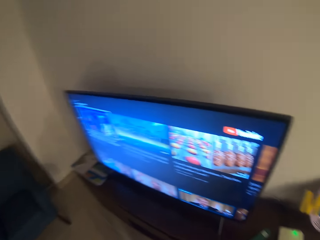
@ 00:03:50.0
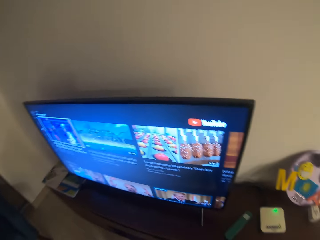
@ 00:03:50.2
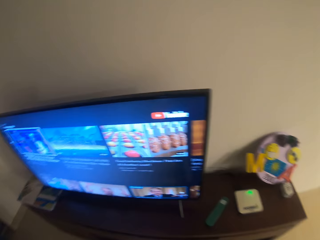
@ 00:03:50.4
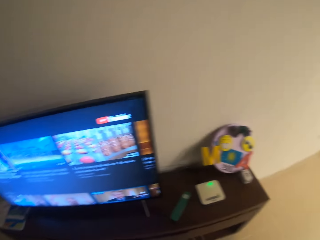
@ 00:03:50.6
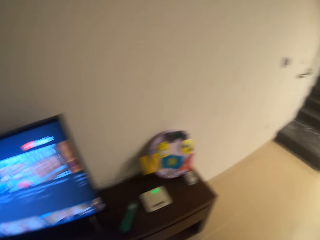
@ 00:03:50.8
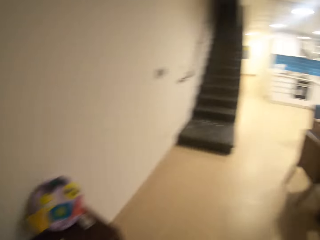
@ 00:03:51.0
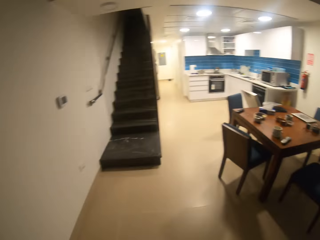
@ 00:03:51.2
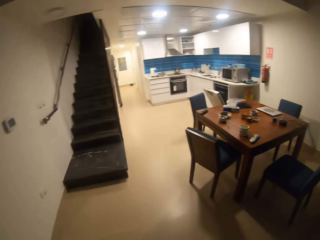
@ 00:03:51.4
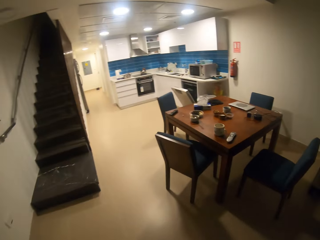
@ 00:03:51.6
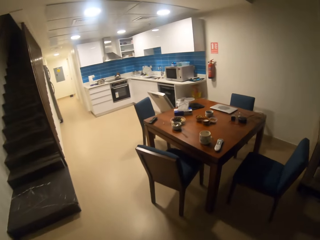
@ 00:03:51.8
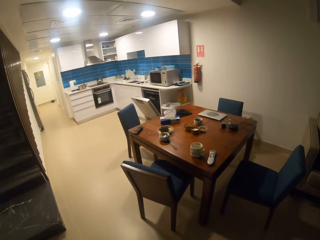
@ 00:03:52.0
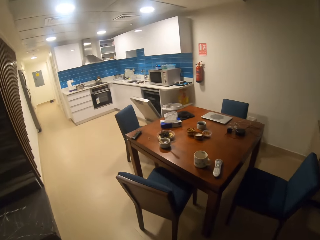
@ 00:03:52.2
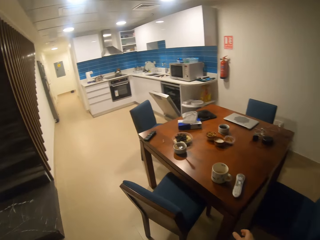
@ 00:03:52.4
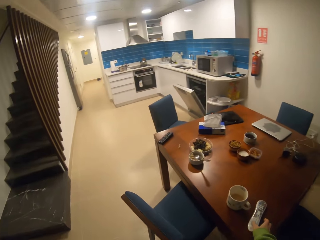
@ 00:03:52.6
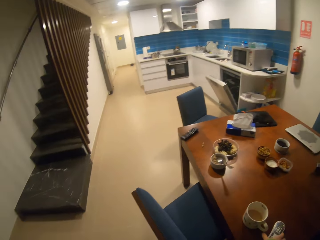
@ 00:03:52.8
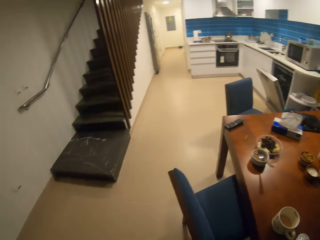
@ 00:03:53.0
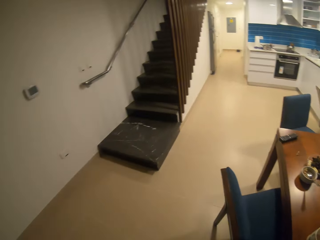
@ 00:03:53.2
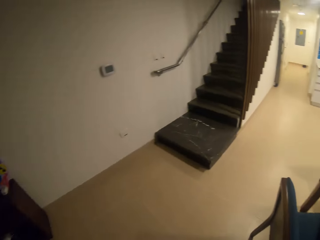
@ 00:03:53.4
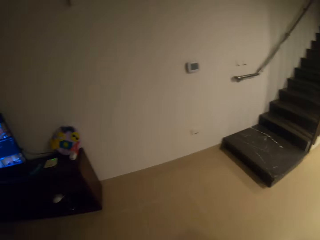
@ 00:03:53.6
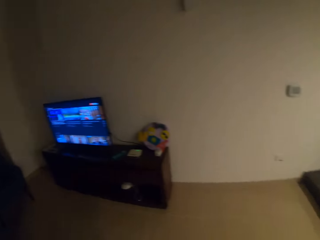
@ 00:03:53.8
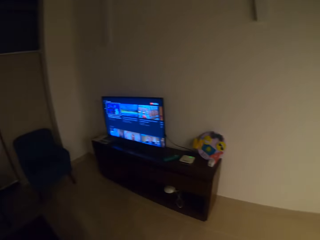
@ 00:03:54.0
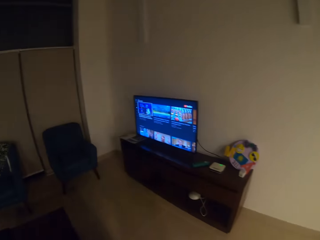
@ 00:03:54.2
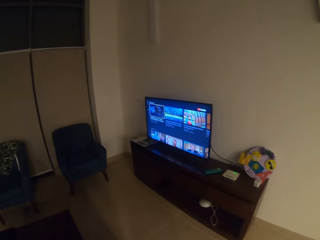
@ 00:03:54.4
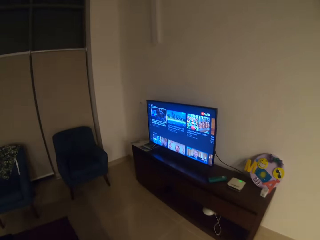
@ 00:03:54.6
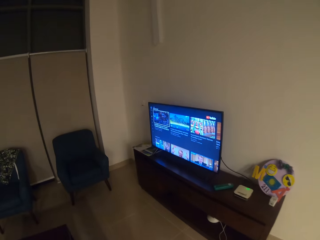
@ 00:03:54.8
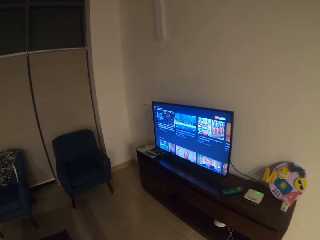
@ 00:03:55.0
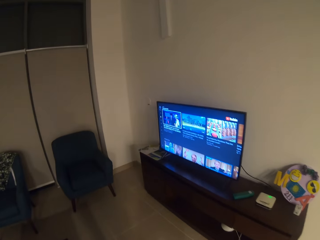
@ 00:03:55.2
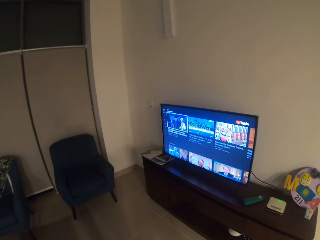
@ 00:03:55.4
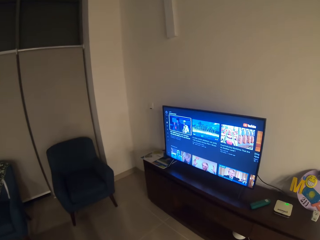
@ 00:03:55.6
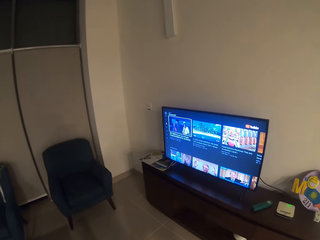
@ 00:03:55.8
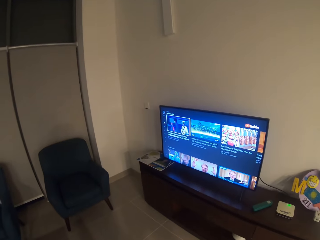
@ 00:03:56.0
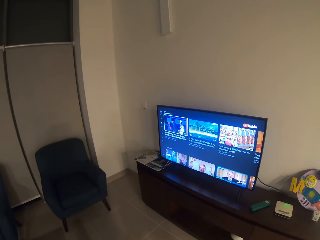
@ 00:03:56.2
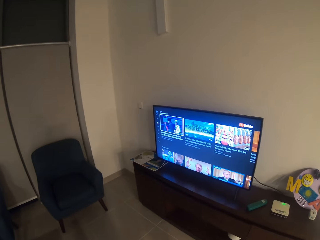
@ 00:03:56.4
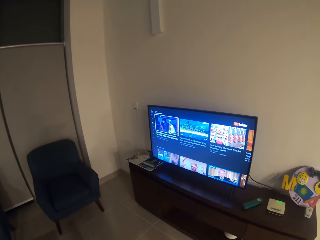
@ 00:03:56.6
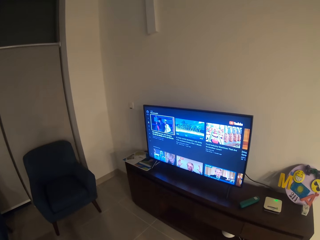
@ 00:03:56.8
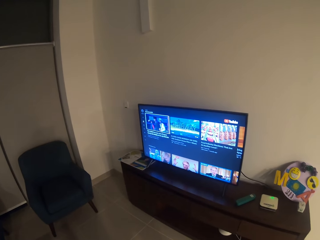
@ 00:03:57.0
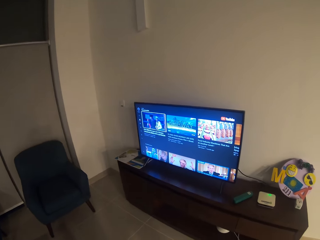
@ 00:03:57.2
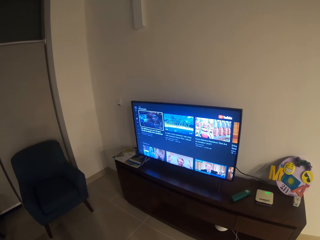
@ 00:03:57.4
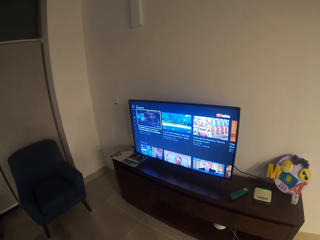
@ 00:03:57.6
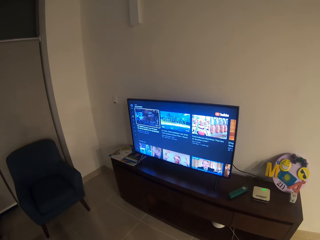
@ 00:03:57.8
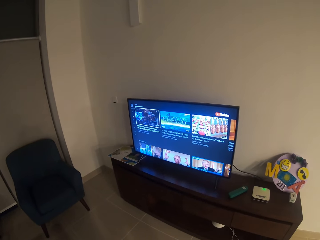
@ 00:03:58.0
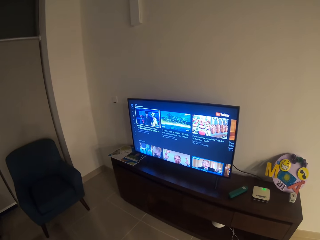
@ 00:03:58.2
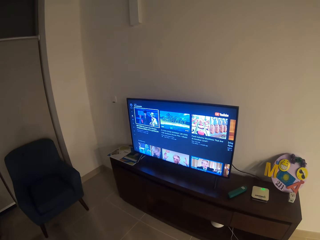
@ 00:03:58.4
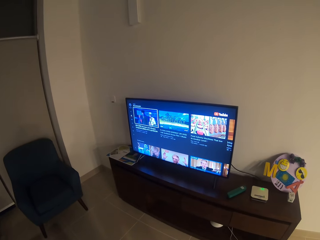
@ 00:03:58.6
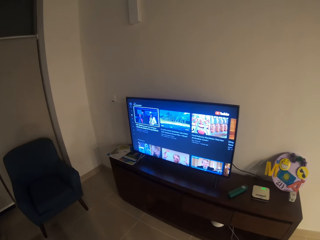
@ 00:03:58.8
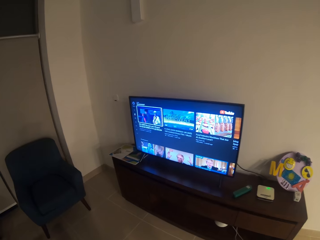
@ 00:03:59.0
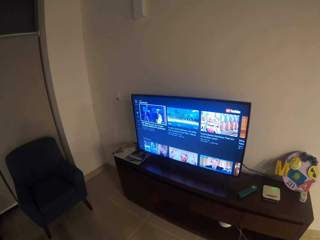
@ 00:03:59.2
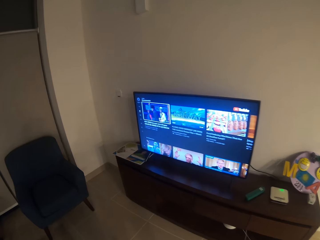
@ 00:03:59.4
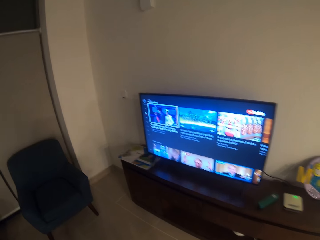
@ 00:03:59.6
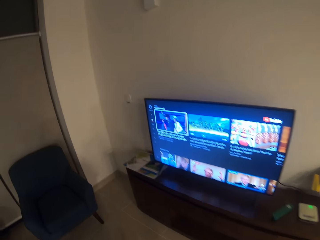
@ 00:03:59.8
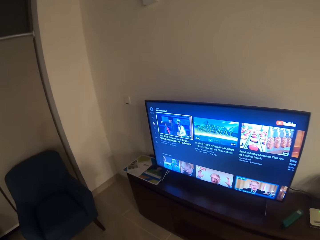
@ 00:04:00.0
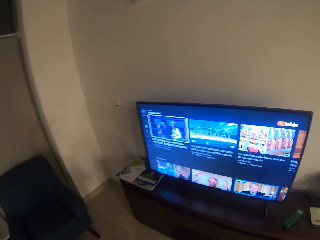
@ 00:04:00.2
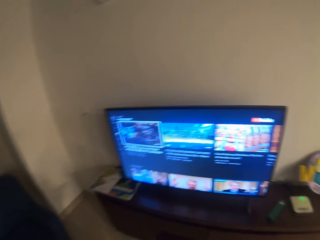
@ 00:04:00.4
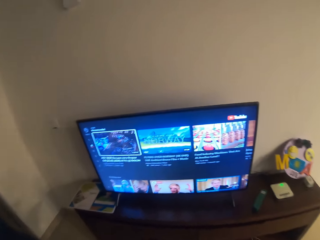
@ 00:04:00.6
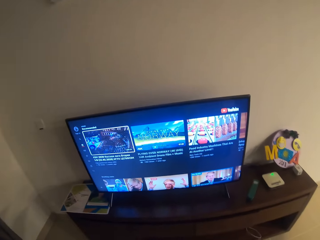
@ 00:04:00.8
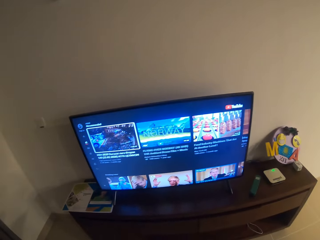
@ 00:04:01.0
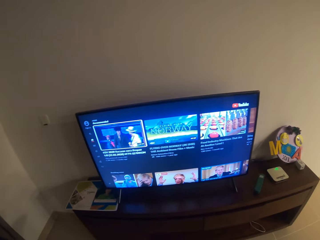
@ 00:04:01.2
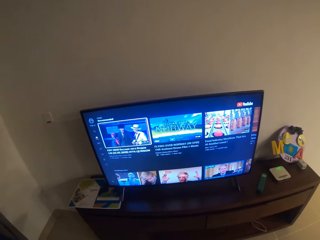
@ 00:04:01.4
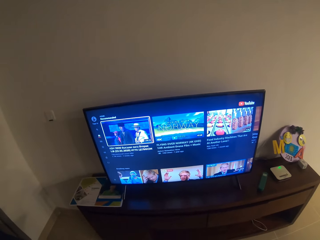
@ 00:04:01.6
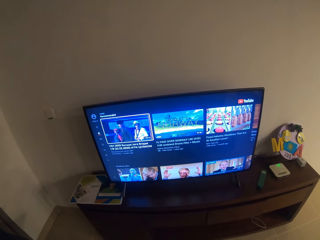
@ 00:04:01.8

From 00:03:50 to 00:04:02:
The camera wearer walks around the house.

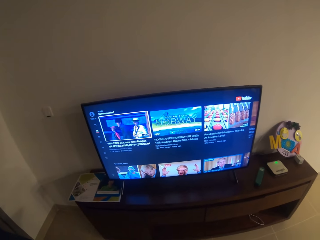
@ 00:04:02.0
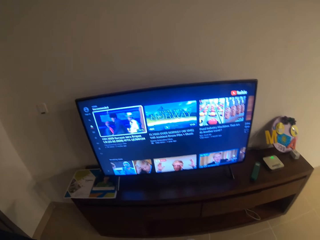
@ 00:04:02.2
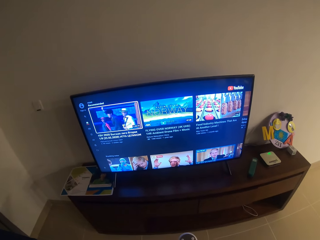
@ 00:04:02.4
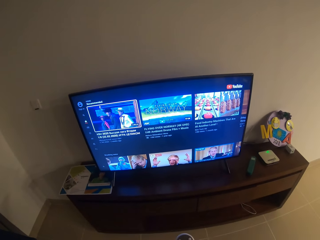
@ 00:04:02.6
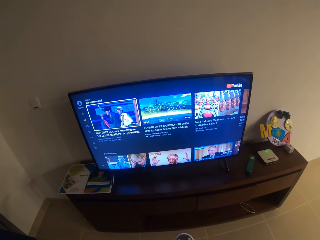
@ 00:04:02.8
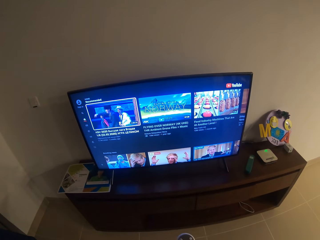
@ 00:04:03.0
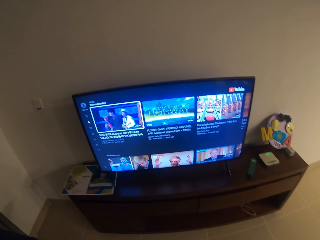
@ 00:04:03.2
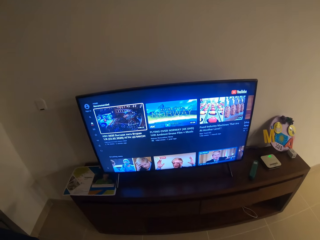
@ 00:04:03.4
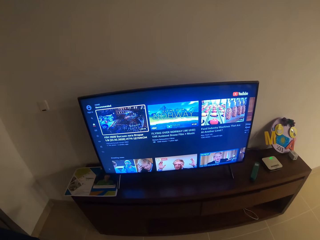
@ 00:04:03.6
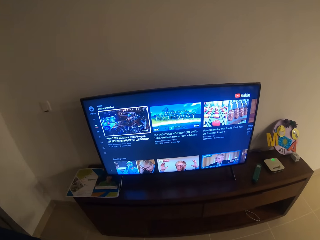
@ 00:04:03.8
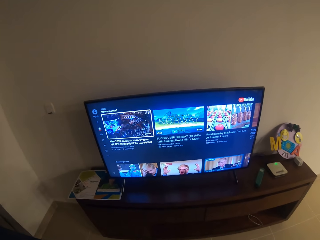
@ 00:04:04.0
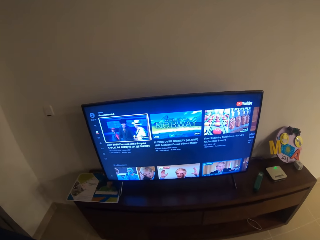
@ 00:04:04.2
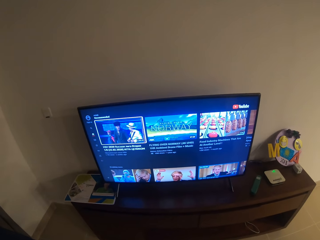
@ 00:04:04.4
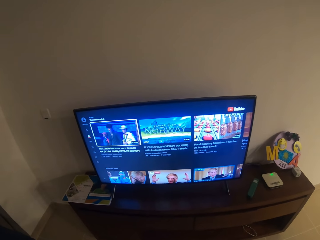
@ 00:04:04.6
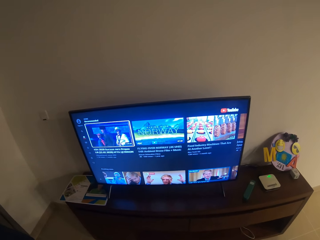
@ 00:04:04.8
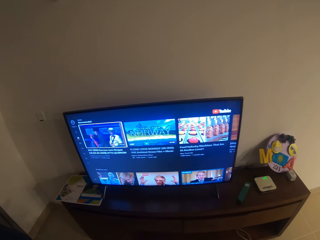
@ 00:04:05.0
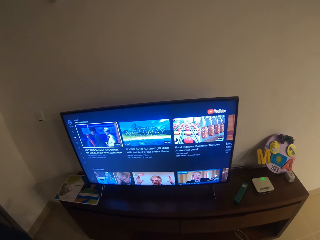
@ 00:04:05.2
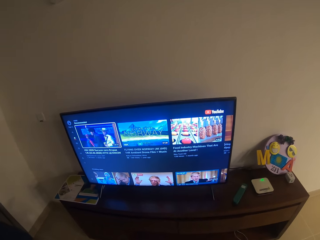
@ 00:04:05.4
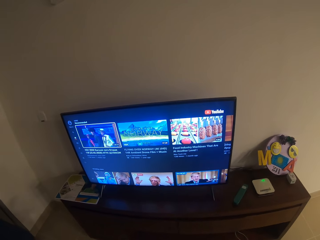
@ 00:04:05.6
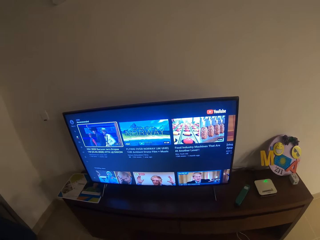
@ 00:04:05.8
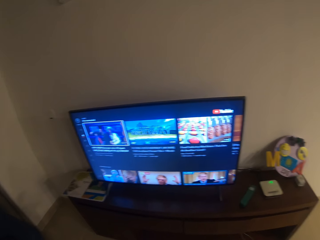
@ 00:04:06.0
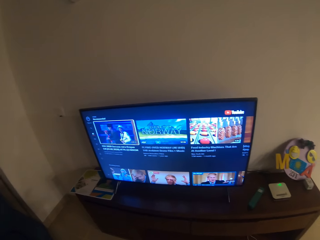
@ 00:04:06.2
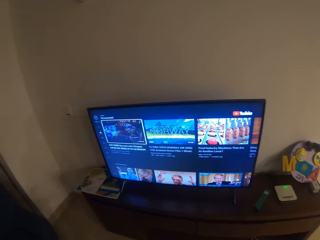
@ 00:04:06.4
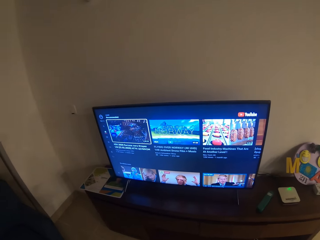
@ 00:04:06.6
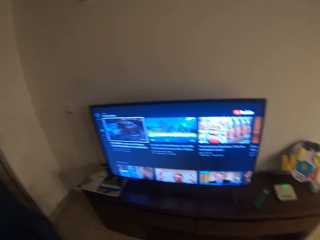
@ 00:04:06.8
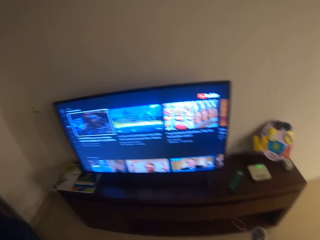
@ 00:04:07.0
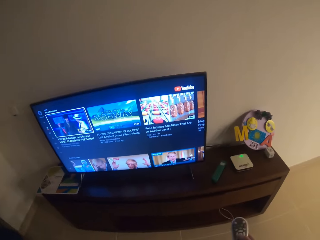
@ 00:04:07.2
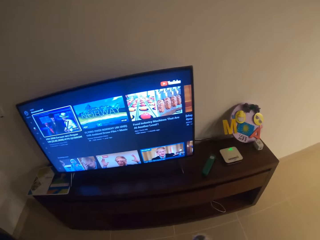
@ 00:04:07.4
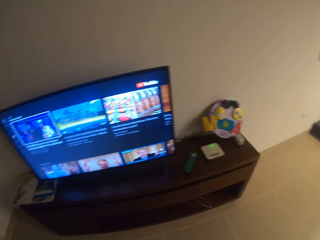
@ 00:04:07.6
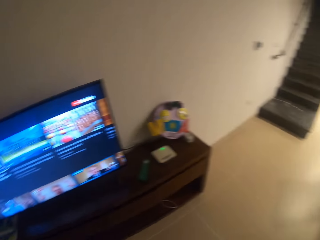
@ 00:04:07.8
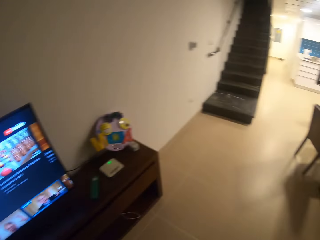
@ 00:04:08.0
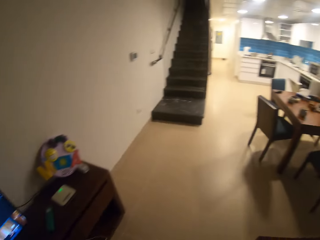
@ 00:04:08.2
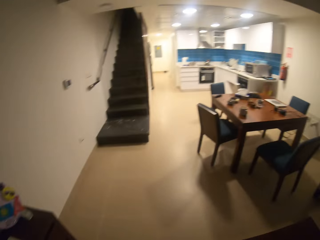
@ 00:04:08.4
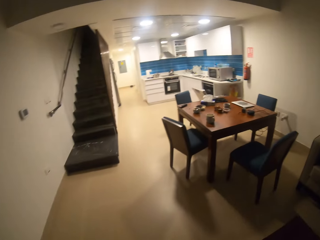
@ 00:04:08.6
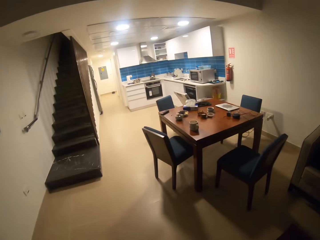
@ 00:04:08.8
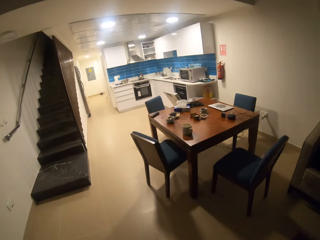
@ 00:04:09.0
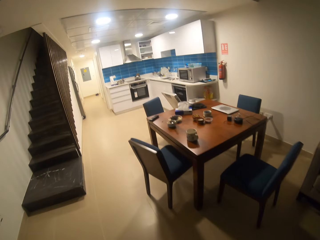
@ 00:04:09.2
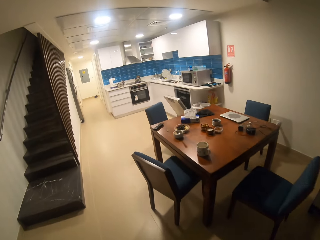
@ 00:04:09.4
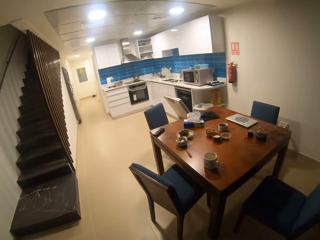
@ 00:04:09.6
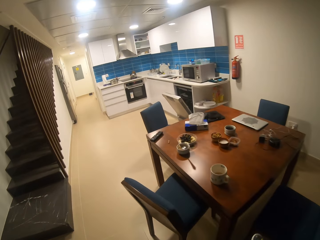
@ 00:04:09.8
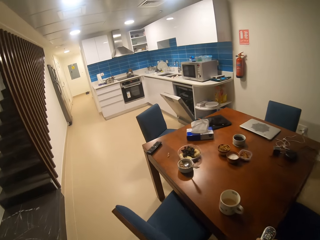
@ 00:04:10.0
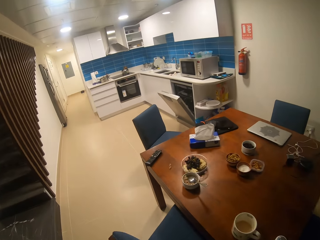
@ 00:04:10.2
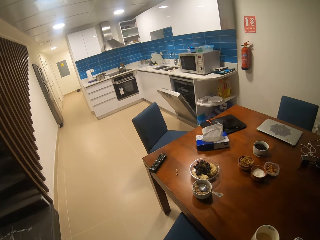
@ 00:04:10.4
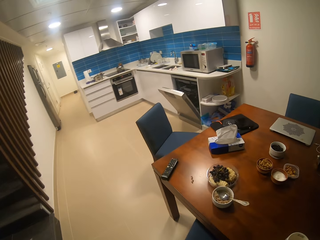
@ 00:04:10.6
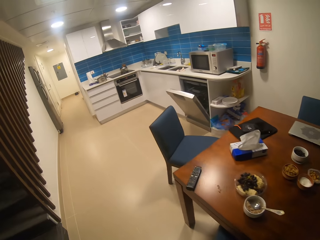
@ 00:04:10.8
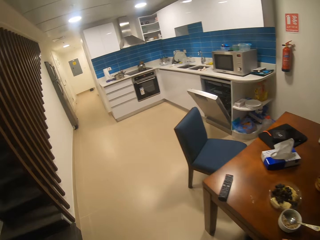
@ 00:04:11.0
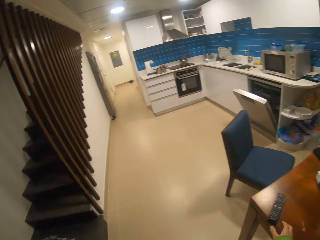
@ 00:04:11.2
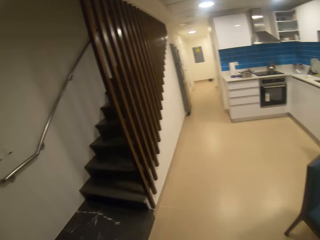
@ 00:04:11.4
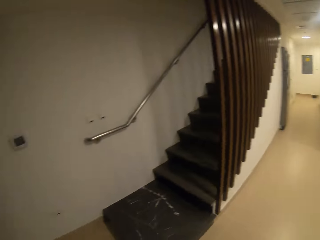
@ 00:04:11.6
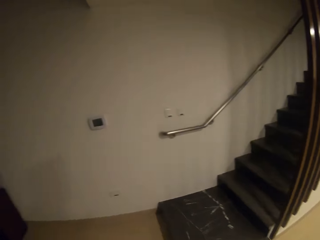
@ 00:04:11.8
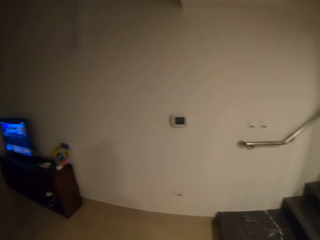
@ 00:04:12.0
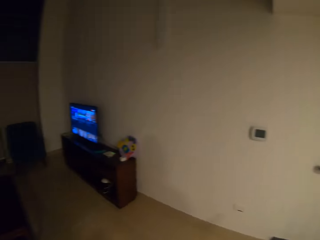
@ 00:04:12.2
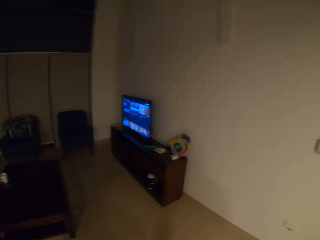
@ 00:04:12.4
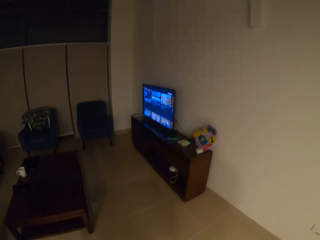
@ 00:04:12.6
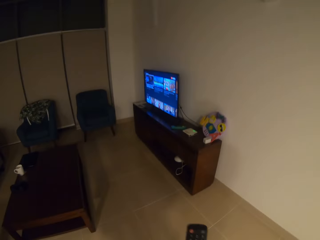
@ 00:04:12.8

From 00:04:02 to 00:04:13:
The camera wearer looks at the television. They pick up the remote control on the table.
